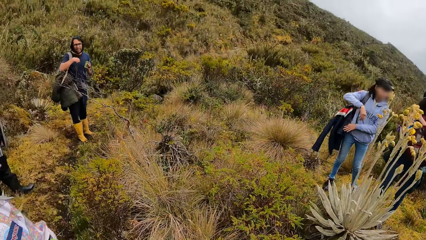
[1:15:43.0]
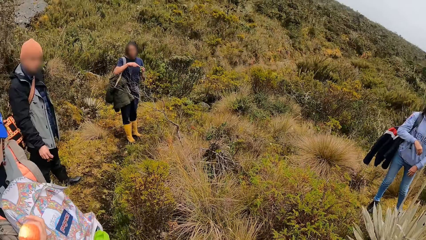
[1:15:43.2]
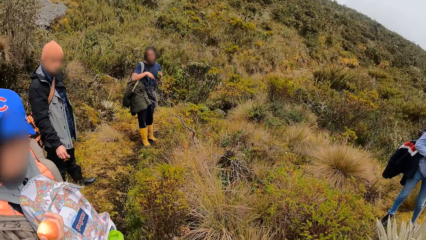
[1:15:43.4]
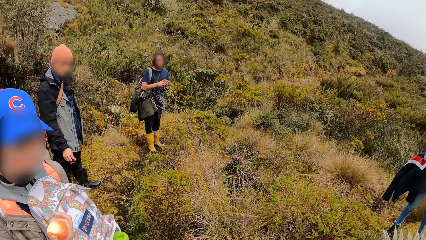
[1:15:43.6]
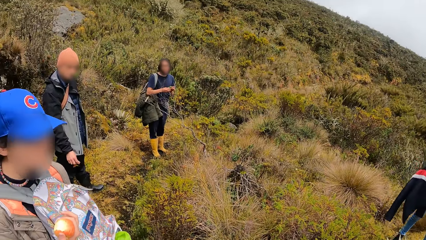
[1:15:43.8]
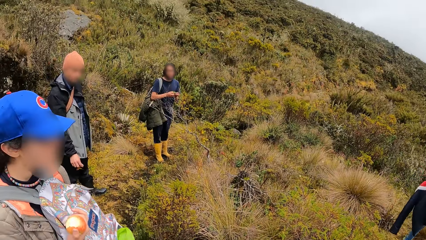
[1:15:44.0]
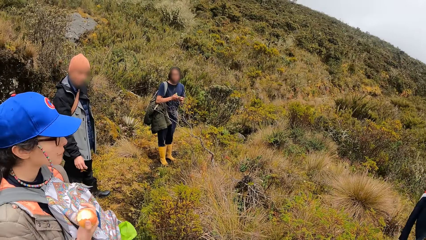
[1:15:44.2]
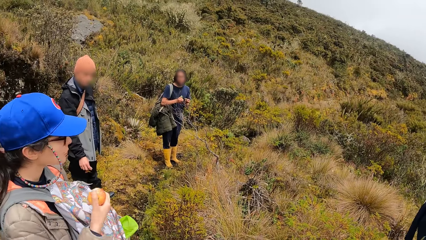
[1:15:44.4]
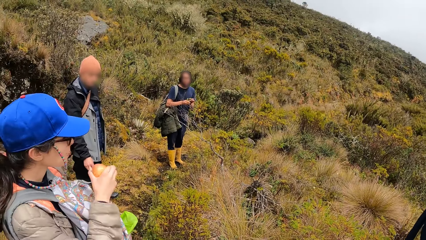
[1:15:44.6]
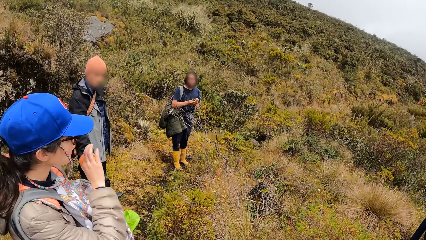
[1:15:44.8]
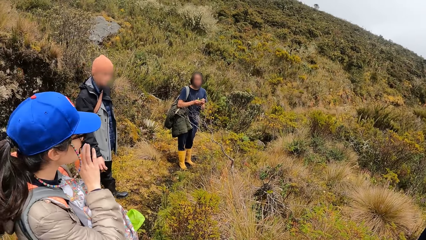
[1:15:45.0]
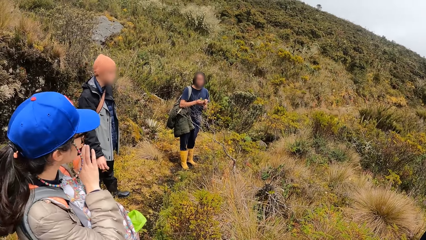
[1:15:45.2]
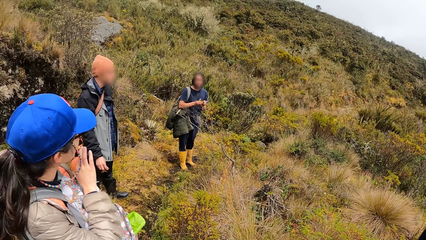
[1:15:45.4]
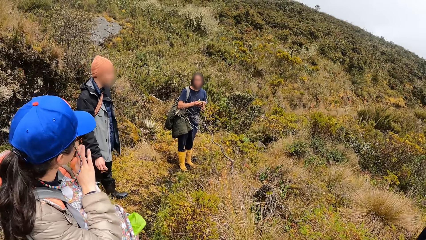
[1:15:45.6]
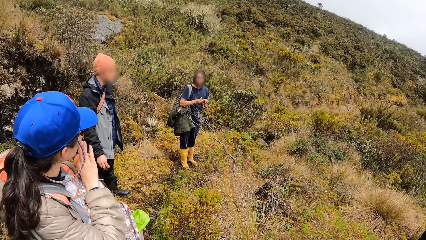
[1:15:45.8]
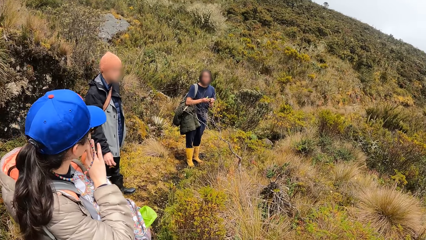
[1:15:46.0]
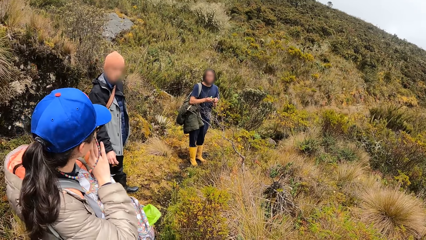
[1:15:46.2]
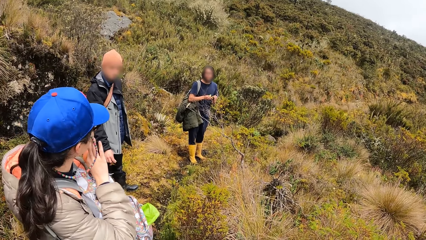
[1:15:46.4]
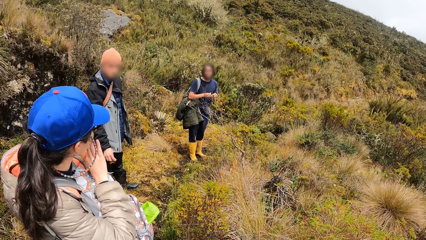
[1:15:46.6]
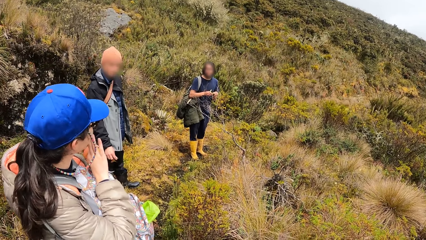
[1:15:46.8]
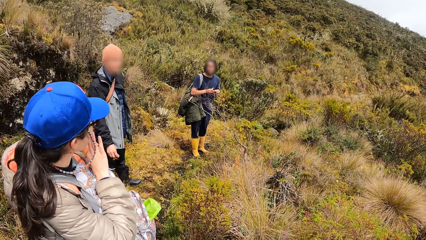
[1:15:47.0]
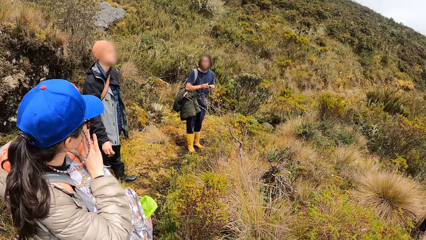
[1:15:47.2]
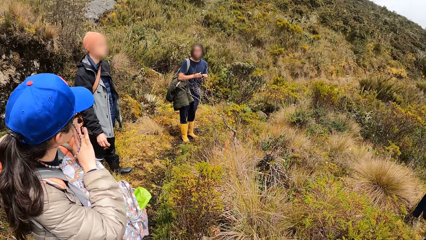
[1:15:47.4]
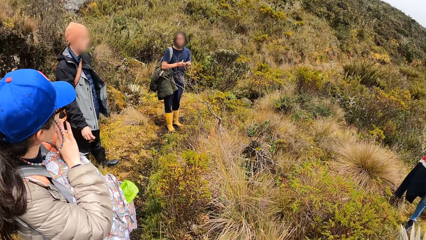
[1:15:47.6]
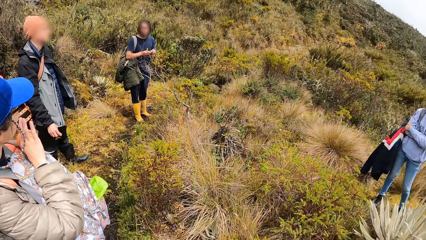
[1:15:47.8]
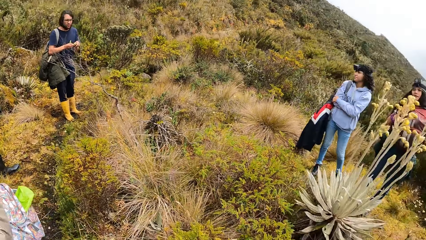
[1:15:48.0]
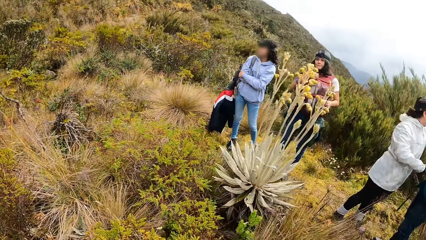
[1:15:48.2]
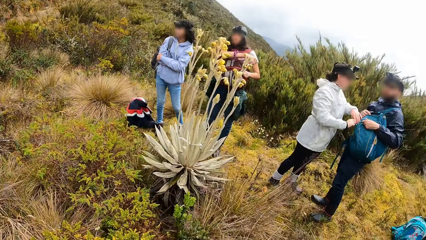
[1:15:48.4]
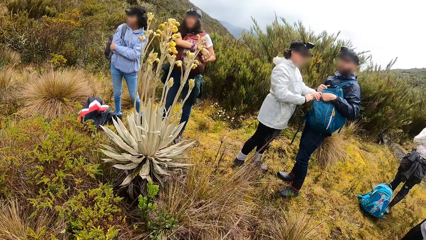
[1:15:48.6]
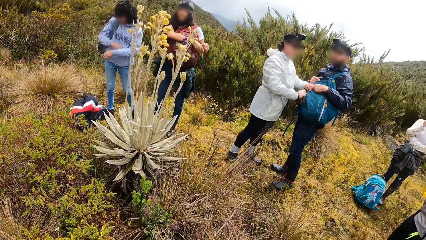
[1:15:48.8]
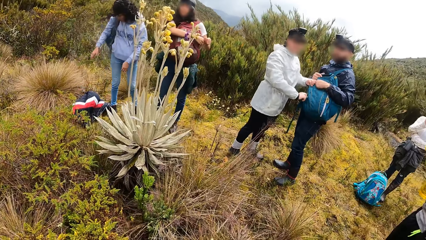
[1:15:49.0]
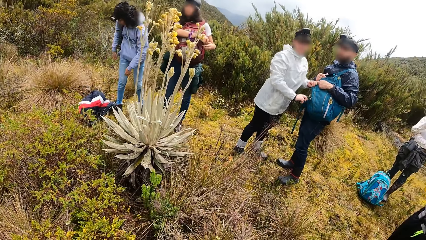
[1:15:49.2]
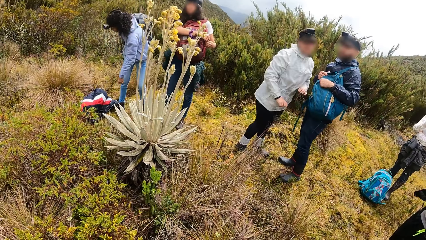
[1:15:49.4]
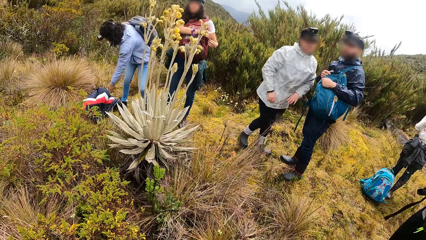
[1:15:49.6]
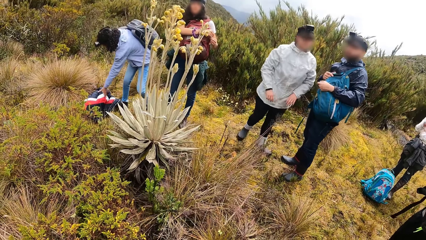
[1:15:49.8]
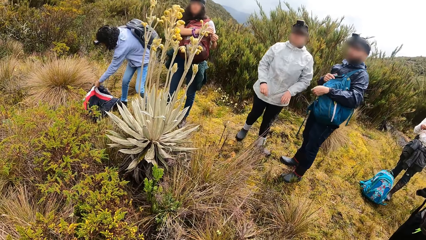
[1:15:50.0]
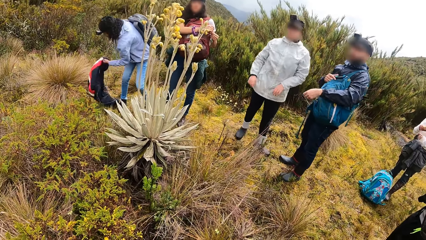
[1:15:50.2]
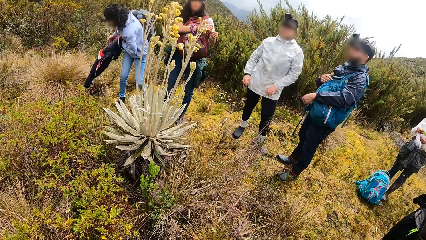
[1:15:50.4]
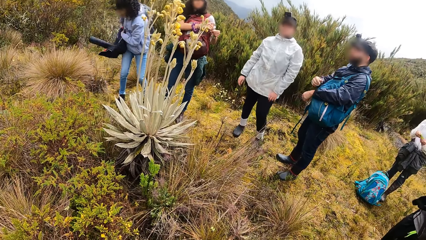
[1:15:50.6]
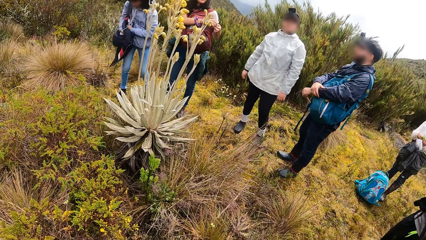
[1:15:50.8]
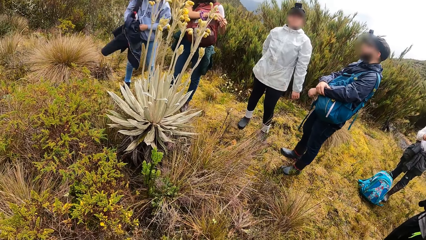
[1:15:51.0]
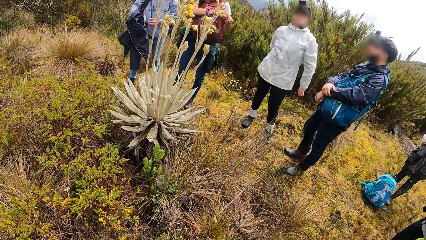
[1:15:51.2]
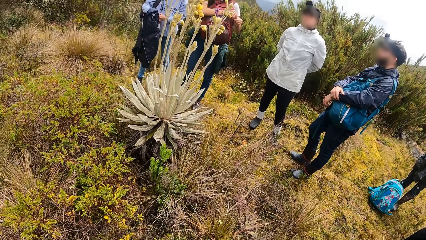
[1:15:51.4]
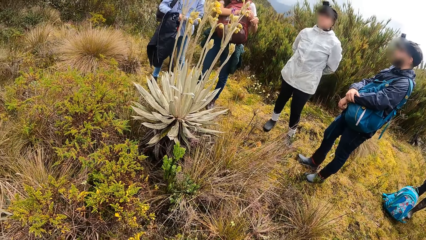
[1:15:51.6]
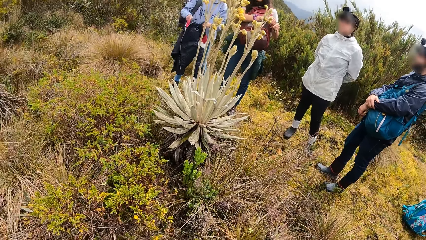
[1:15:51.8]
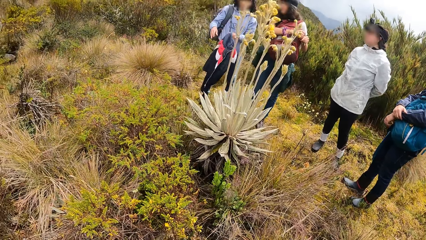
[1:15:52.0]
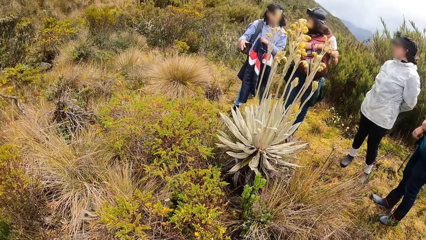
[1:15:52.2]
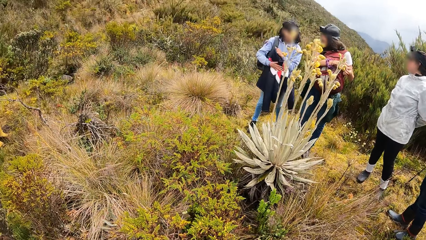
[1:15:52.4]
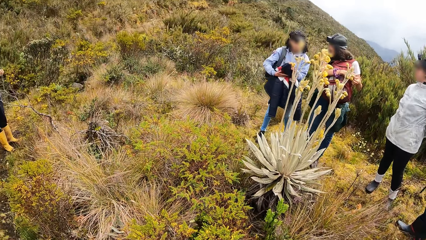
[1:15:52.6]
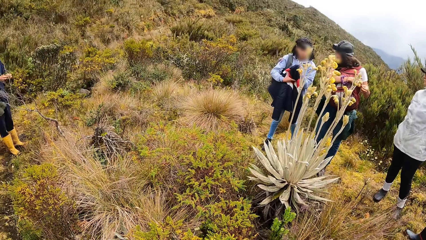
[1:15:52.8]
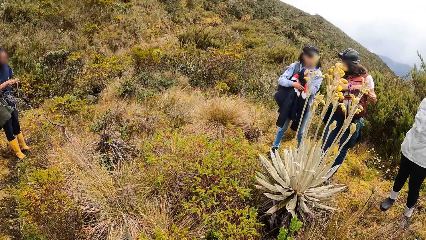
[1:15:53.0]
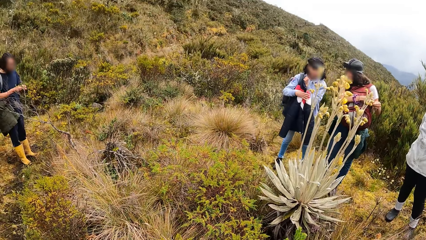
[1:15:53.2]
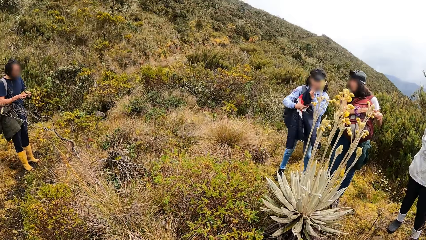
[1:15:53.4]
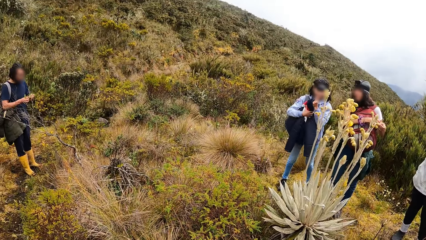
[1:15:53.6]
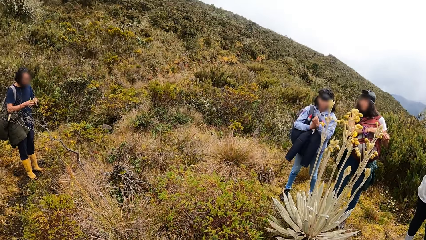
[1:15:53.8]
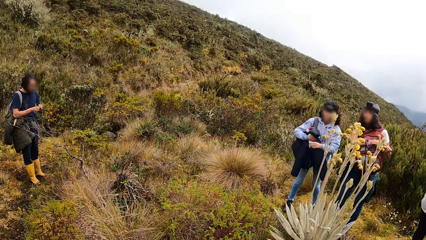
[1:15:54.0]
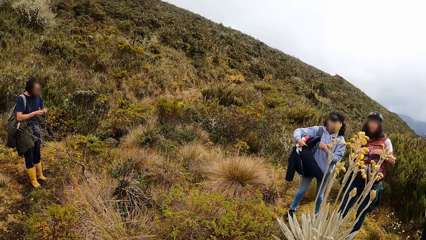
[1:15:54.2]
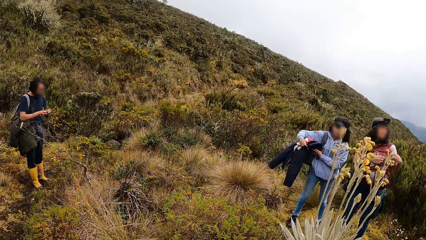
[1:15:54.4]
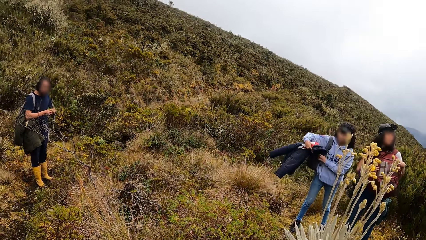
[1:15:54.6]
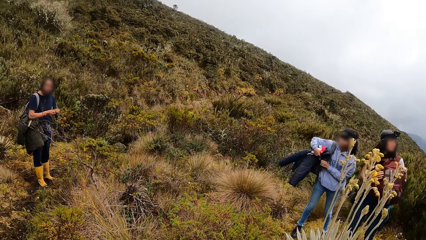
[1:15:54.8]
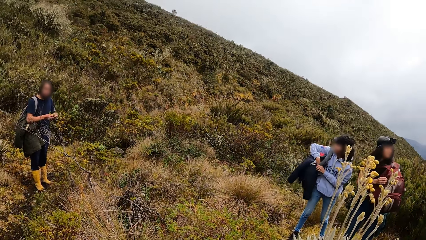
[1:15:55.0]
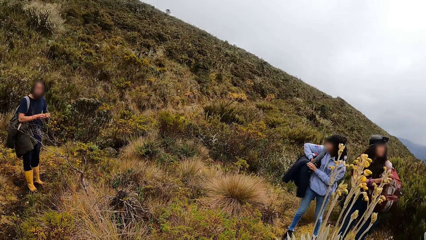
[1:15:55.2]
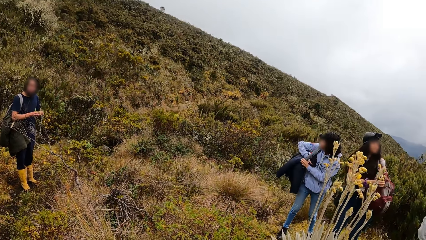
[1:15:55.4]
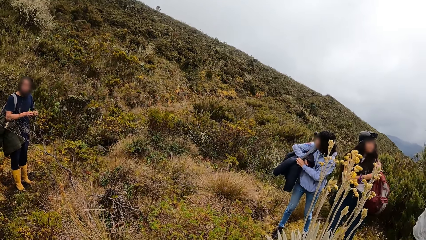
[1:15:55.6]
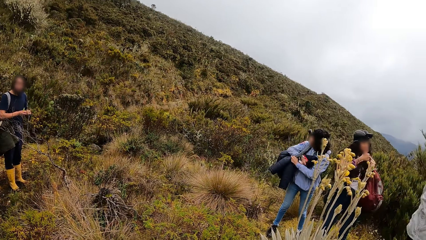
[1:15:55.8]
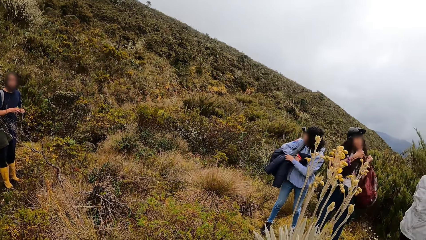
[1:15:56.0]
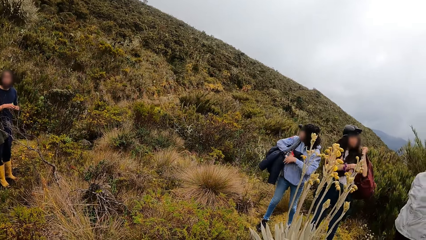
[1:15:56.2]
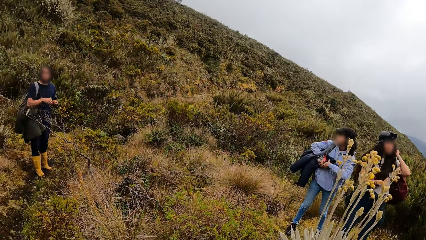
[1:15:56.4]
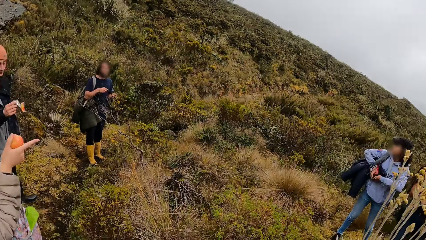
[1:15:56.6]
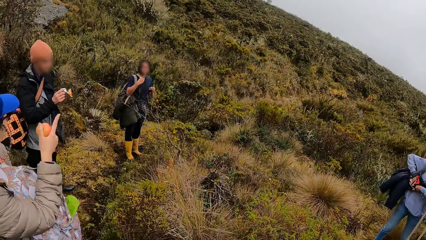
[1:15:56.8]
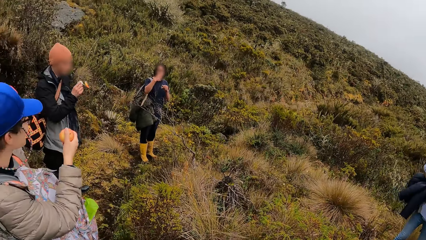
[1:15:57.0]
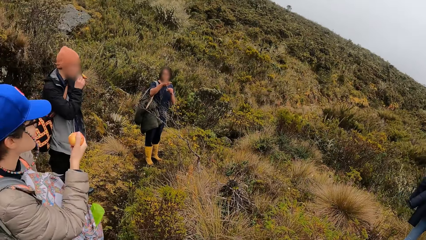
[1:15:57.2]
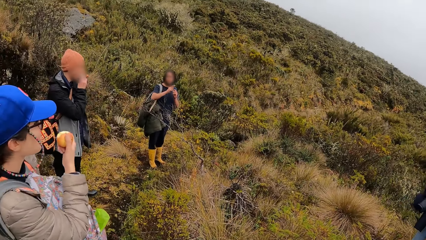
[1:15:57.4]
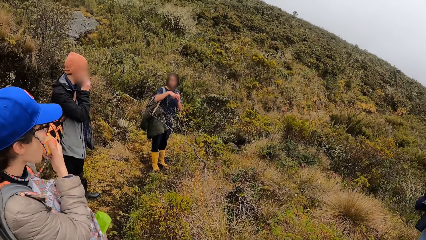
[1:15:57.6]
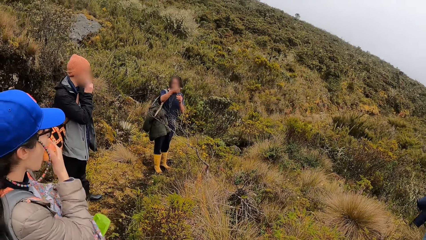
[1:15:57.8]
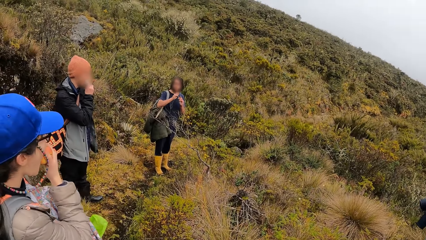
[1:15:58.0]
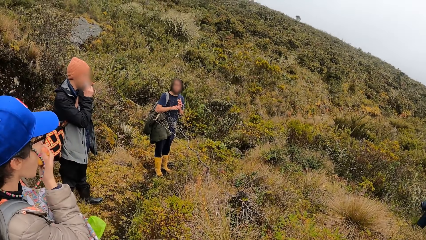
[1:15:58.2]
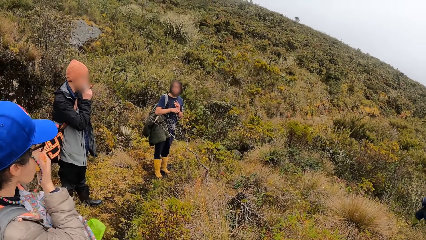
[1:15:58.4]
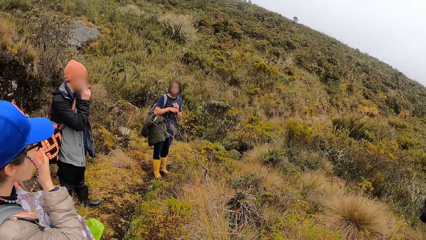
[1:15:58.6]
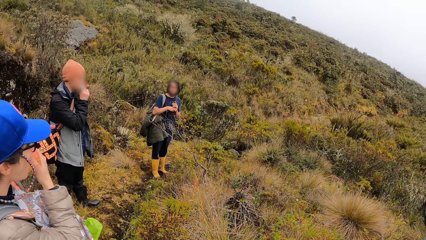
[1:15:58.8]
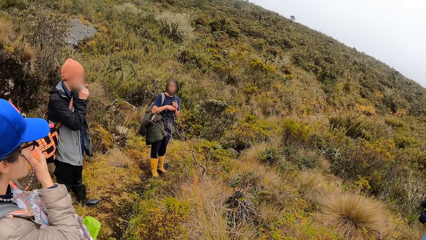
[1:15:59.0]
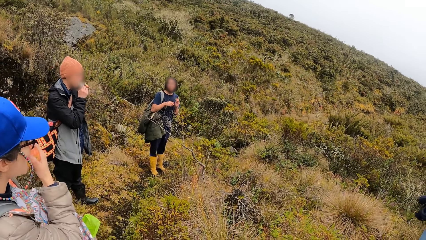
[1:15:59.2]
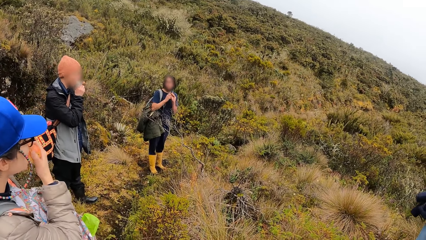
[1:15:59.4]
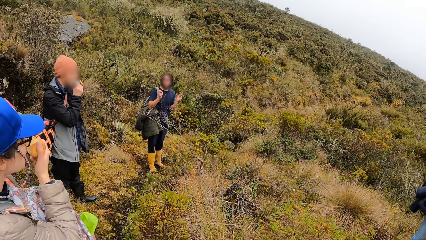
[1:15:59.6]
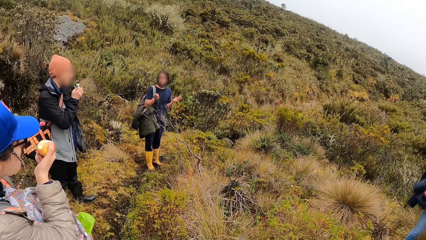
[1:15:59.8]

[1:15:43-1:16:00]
A man fiddles with a plant with both hands. A woman zips another man's backpack over his left arm with her right hand. Another woman fiddles with a sweet with both hands. A third woman takes a jacket from the grassy pathway with her left hand and fiddles with the jacket with both hands. The second man places both arms on the backpack over his right arm. The first woman places both hands behind her back. The second woman places the jacket in her hands with both hands behind a strap of the backpack over her right arm. A third man eats the sandwich wrap in his right hand. A fourth woman eats the apple in her right hand.
